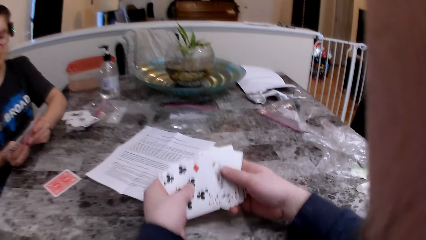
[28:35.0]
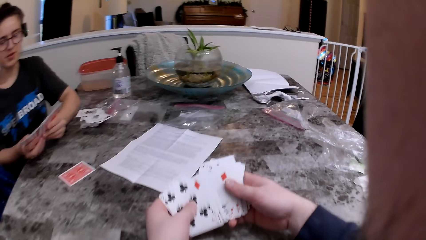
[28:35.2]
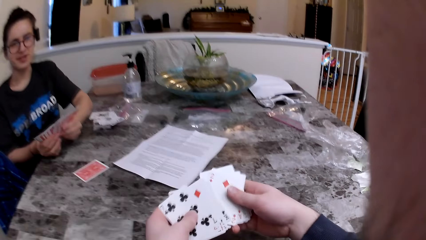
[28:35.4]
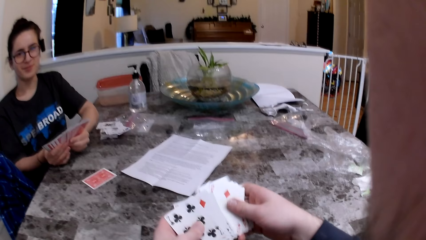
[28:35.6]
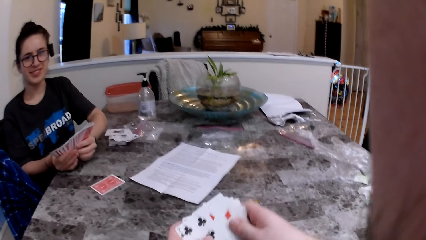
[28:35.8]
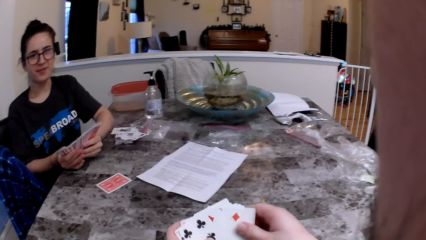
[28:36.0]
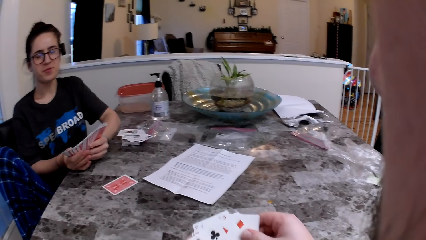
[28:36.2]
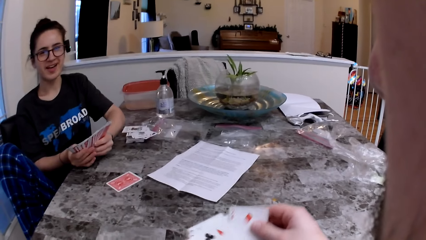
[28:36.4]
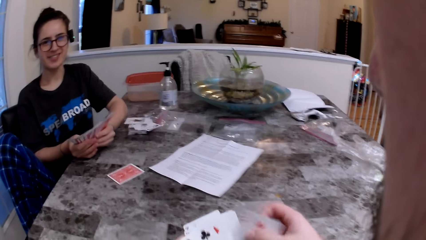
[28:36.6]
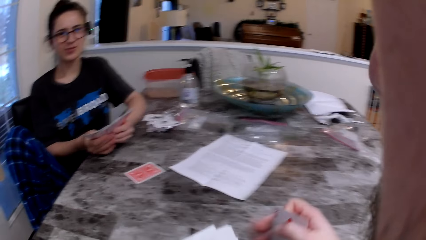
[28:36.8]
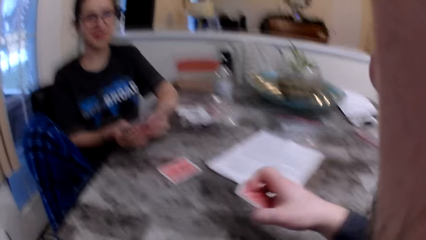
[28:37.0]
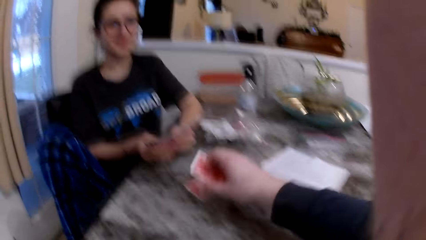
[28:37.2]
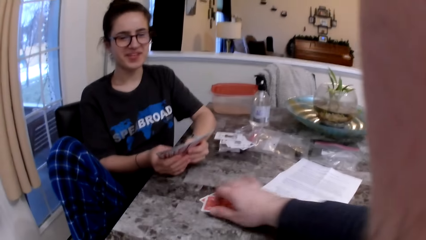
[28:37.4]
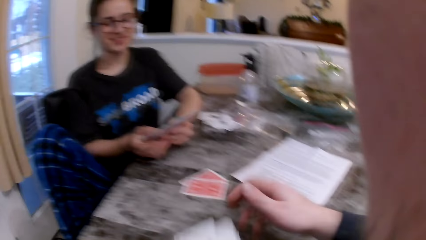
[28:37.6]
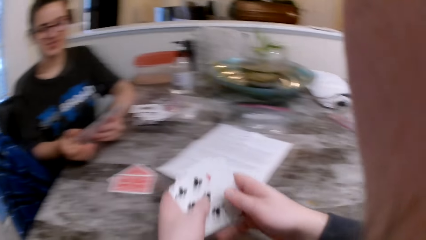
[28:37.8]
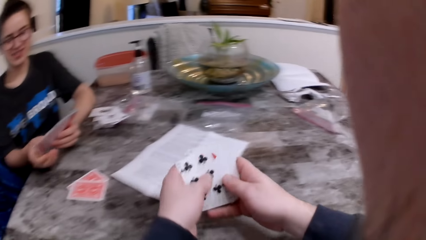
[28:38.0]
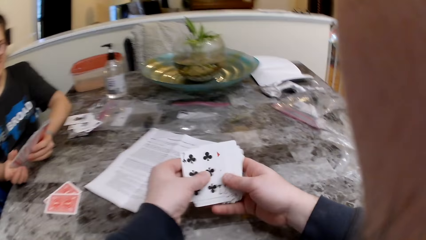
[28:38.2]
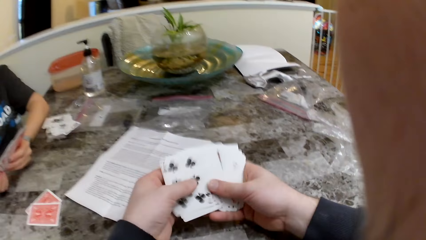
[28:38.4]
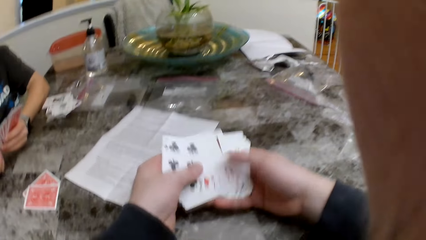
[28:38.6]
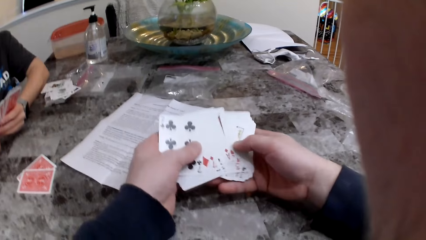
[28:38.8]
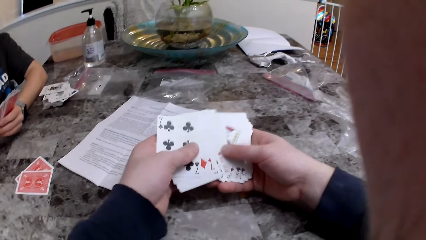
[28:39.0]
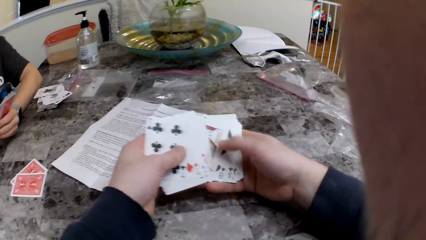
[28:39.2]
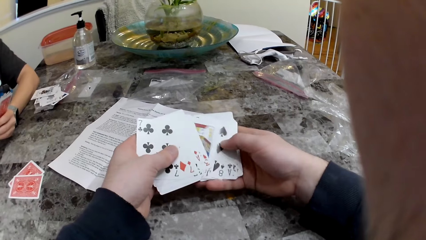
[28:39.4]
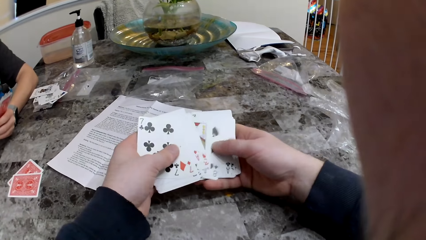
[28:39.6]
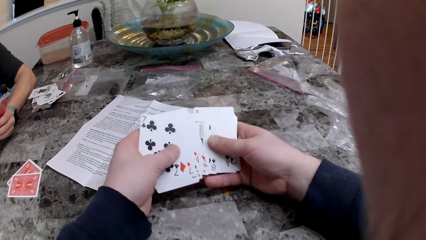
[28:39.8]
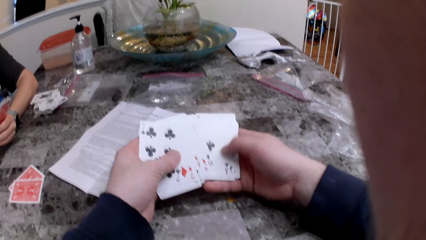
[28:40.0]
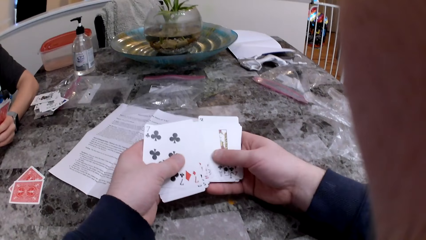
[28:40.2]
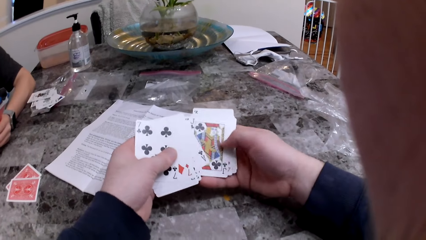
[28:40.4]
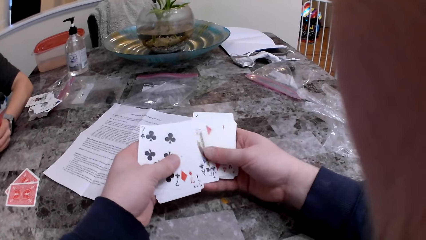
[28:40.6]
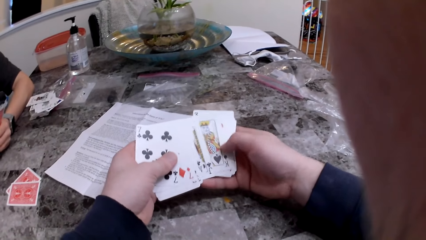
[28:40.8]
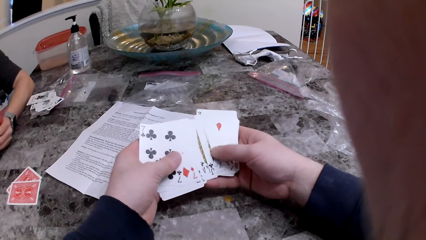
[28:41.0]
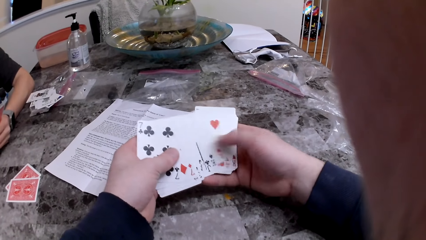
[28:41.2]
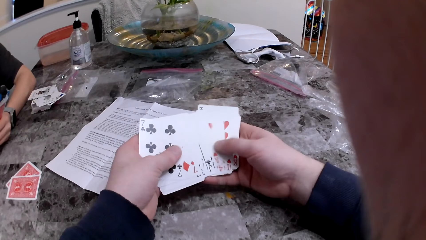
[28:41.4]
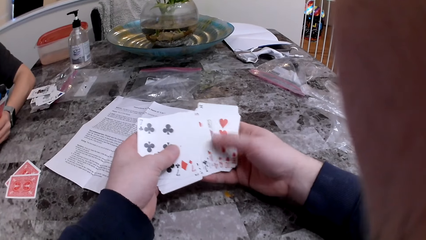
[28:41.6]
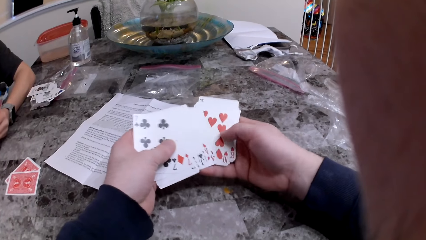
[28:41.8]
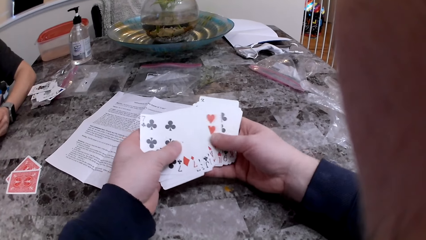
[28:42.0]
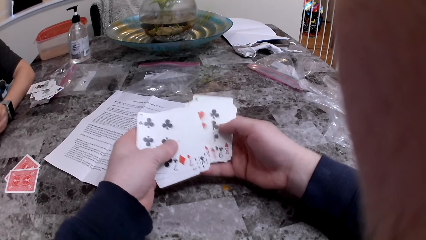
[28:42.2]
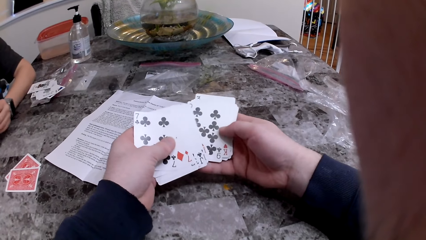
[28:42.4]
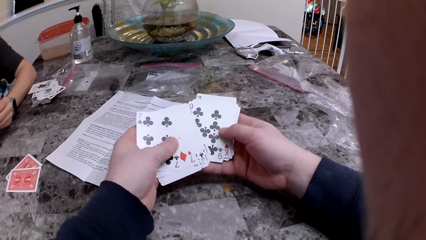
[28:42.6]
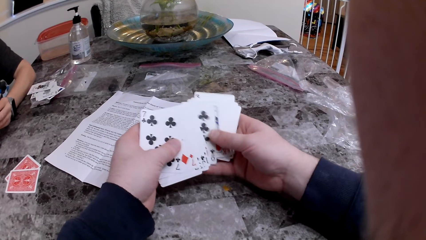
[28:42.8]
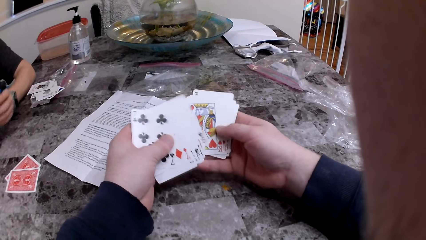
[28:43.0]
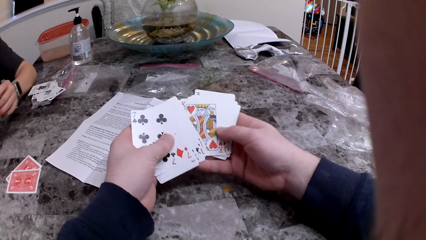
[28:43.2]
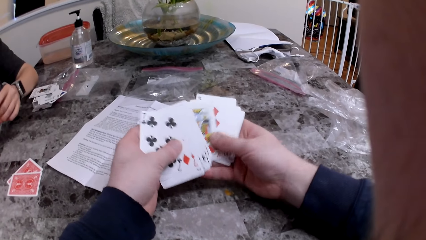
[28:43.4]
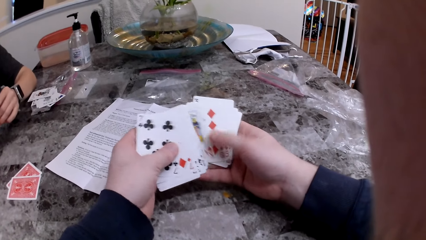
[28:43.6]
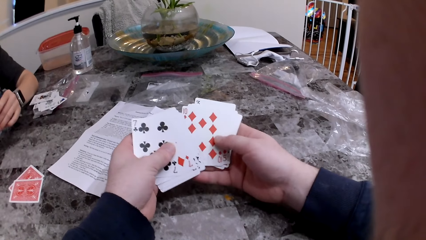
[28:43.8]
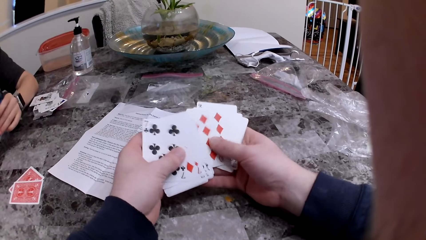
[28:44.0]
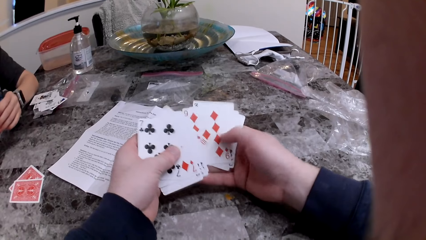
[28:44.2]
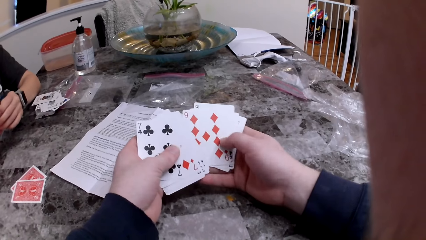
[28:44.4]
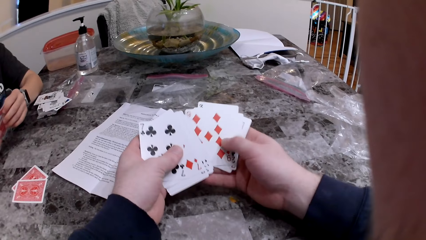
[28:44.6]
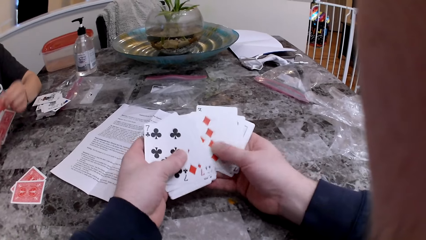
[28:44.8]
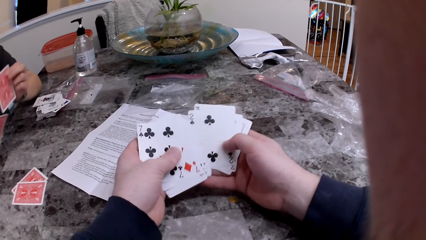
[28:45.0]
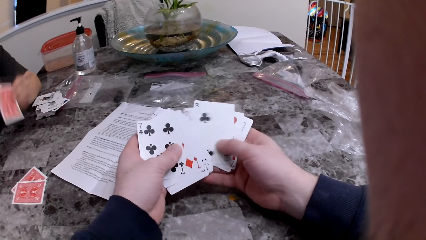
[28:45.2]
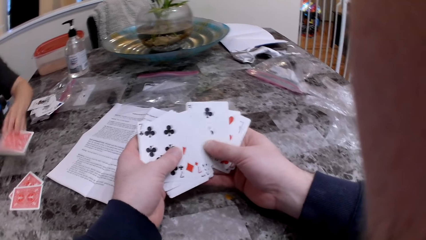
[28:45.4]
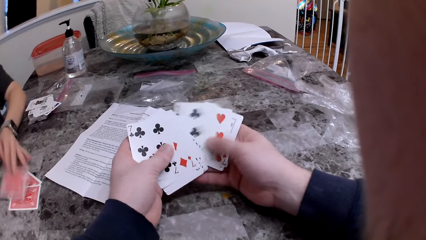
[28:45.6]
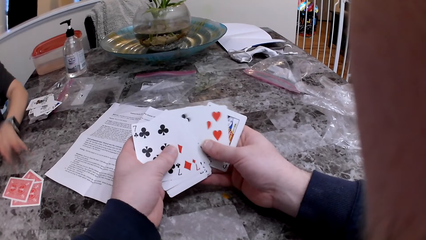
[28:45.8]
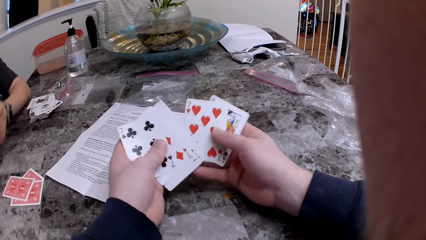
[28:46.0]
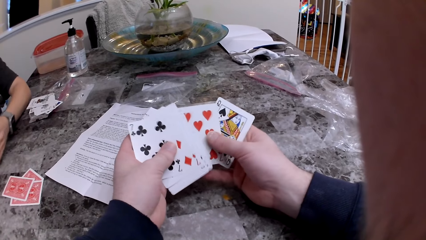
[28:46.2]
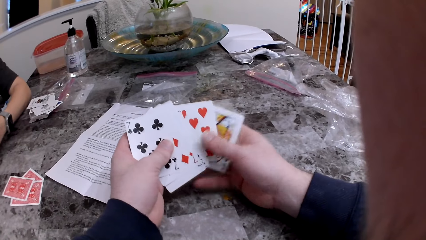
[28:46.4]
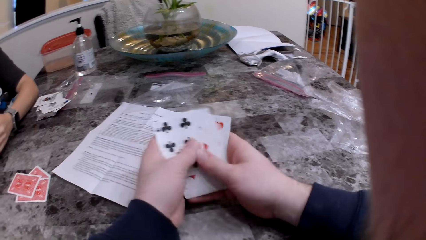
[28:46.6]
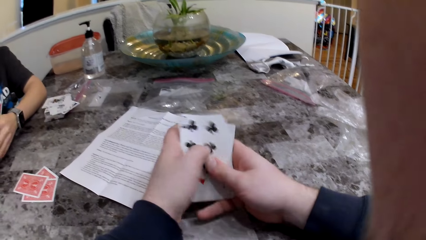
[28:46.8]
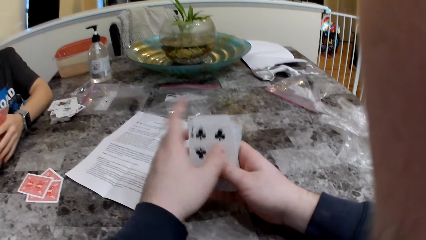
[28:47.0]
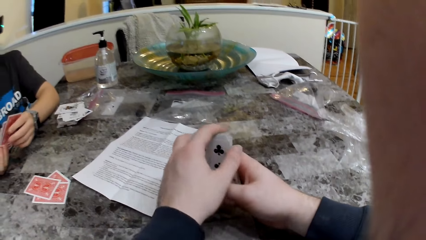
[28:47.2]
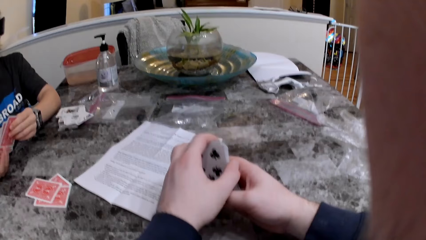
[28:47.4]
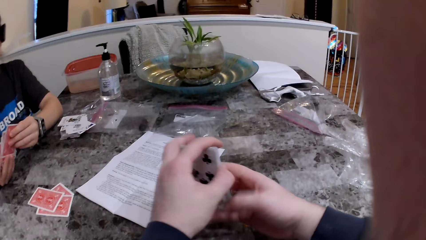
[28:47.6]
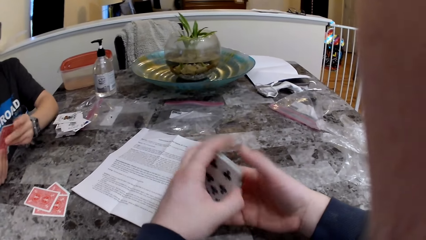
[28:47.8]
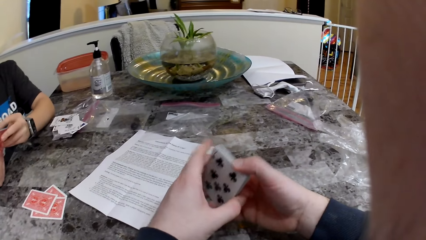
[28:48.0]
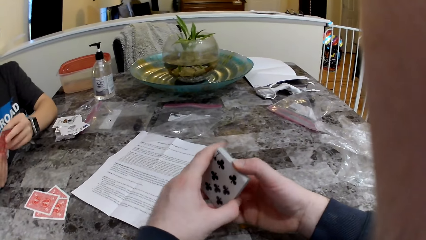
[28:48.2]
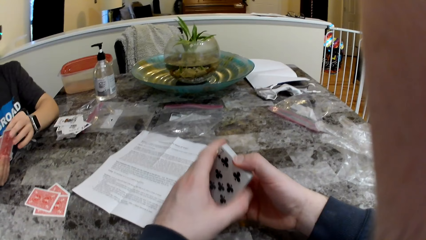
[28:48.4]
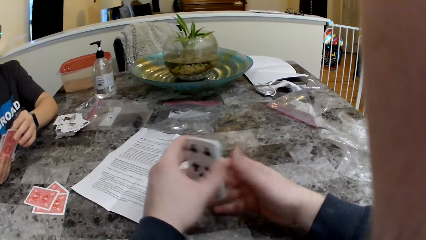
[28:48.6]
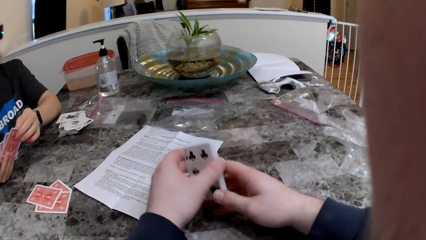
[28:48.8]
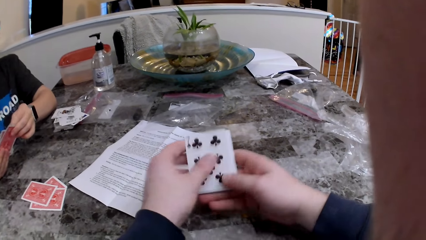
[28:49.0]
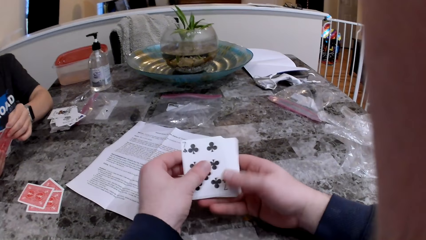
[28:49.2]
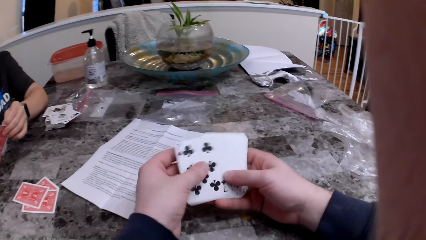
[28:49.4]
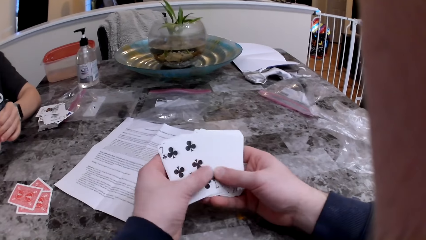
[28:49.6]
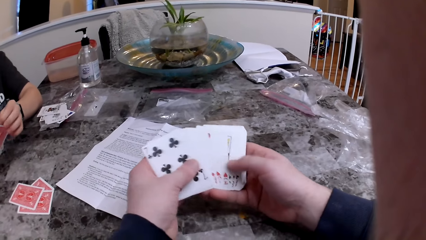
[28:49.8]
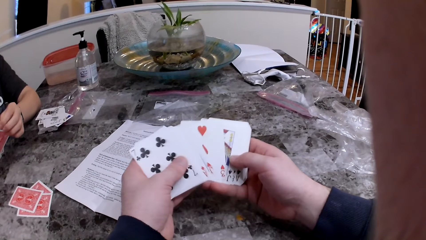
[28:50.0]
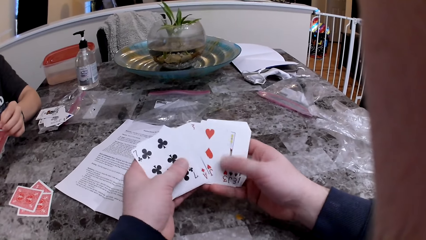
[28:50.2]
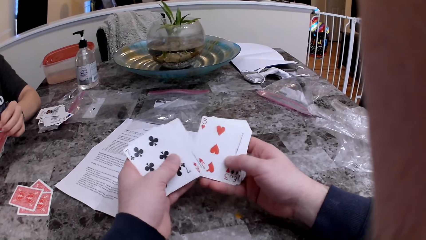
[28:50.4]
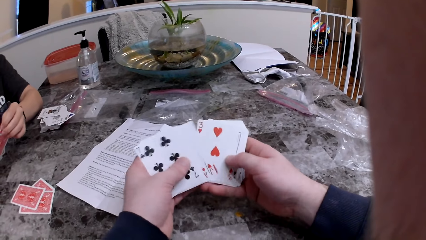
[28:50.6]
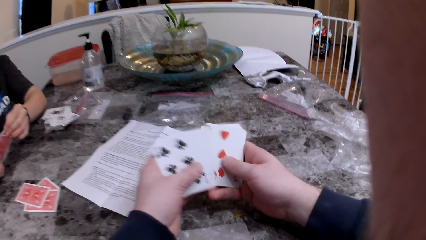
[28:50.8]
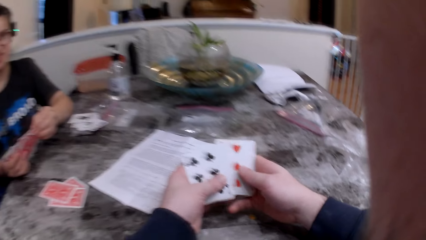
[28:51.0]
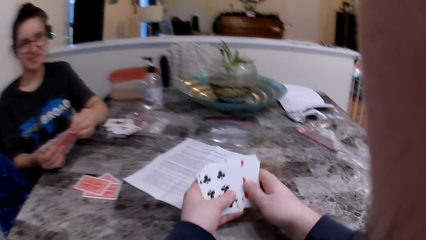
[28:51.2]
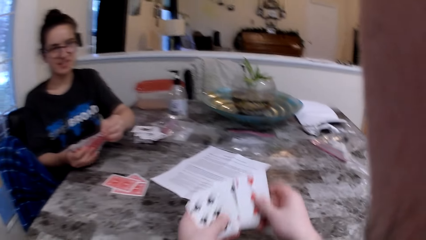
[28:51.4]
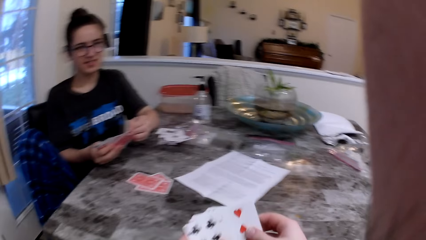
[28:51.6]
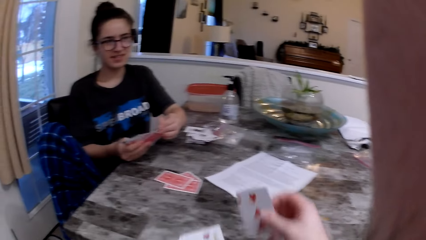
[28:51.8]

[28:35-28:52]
The camera wearer drops a card on the table with his right hand. The woman drops a card on the table with her left hand. The camera wearer arranges the cards and checks the cards.
